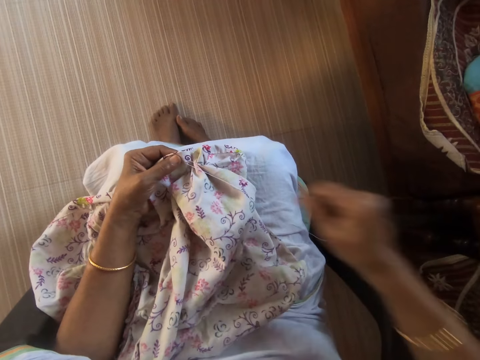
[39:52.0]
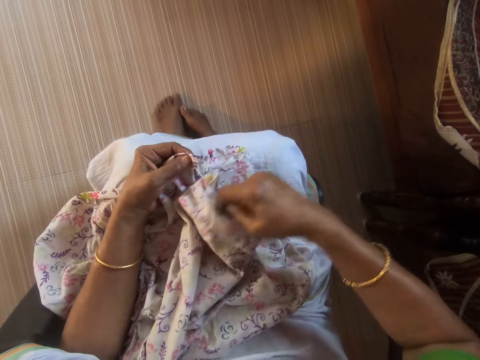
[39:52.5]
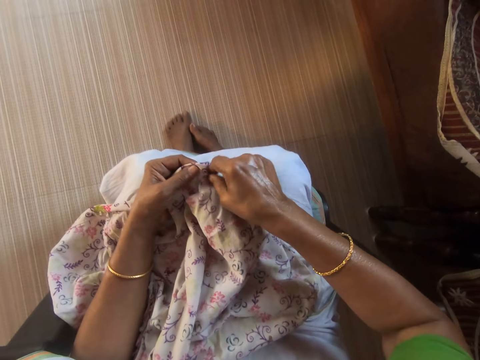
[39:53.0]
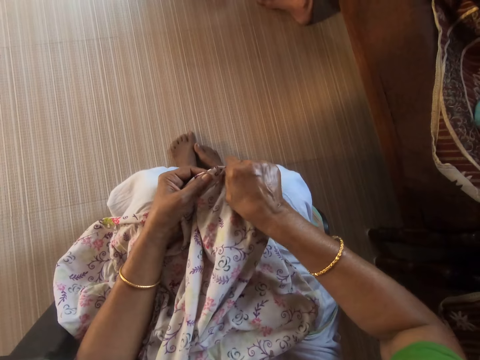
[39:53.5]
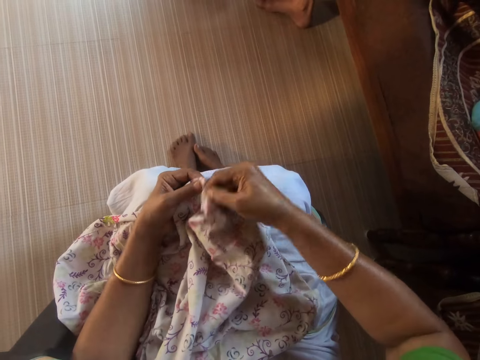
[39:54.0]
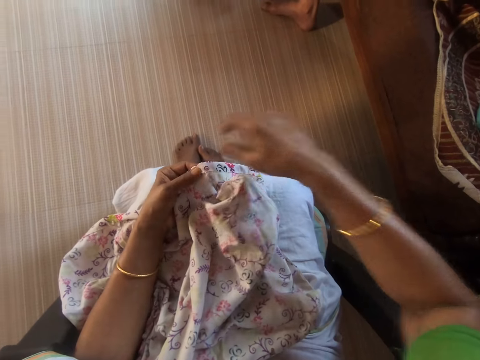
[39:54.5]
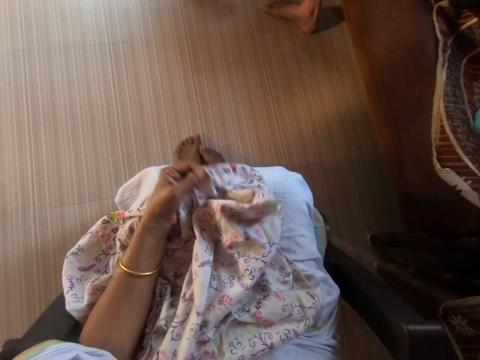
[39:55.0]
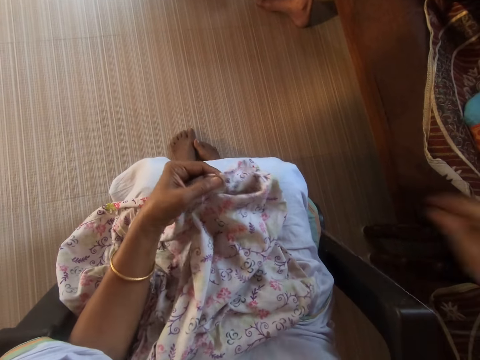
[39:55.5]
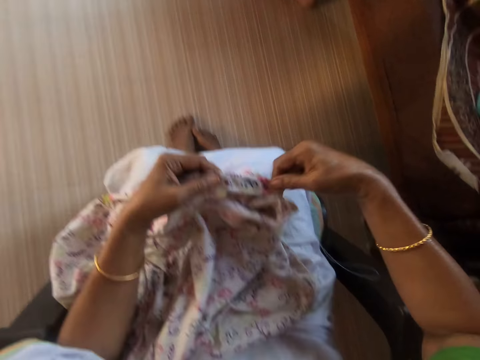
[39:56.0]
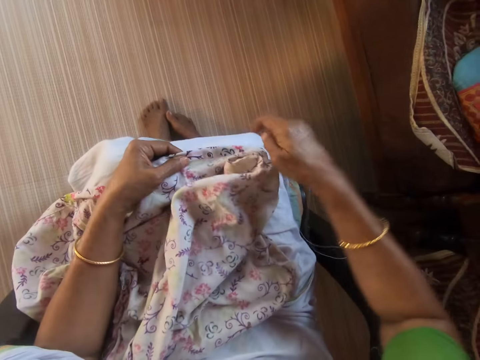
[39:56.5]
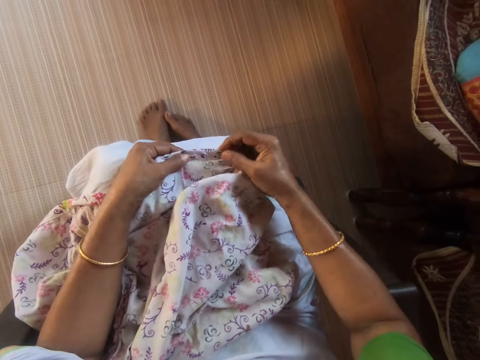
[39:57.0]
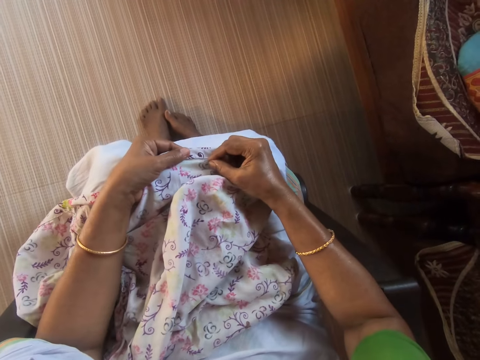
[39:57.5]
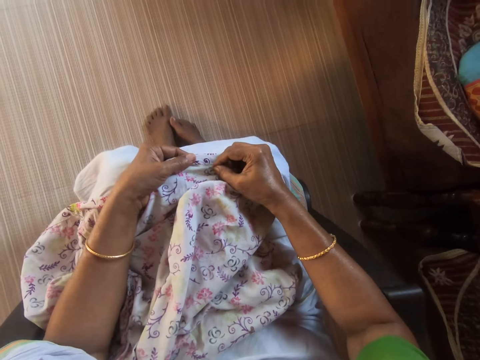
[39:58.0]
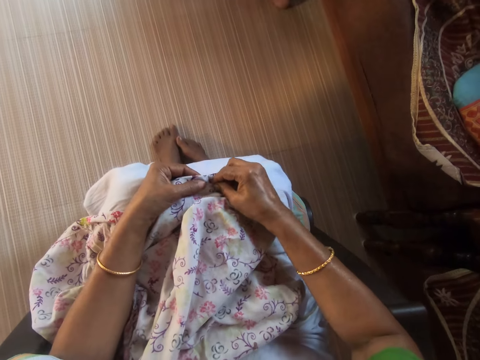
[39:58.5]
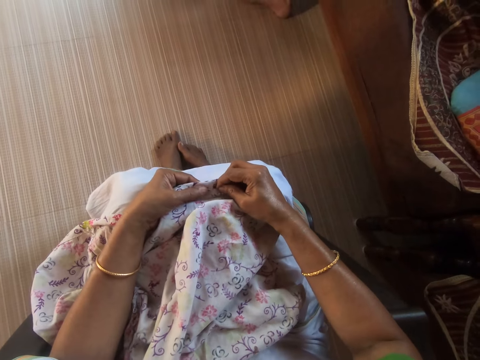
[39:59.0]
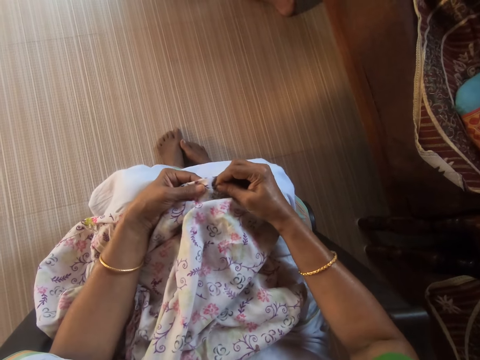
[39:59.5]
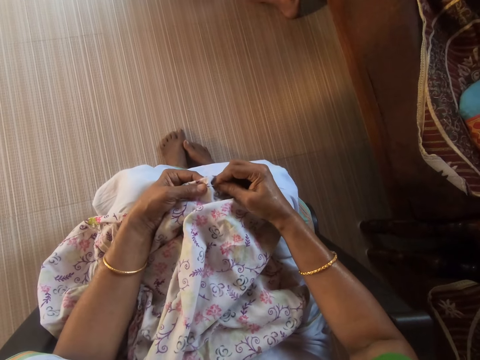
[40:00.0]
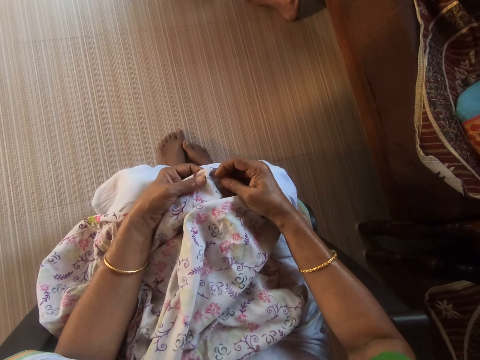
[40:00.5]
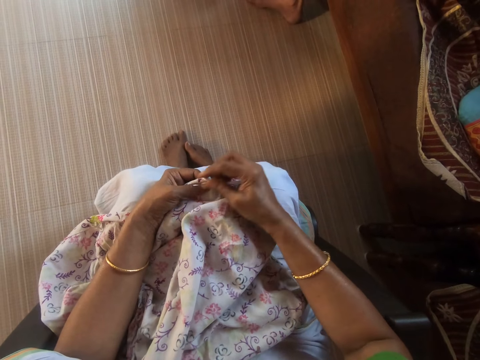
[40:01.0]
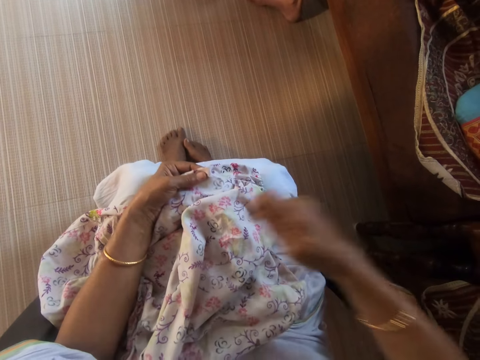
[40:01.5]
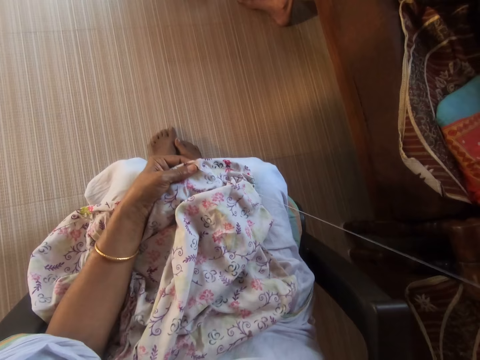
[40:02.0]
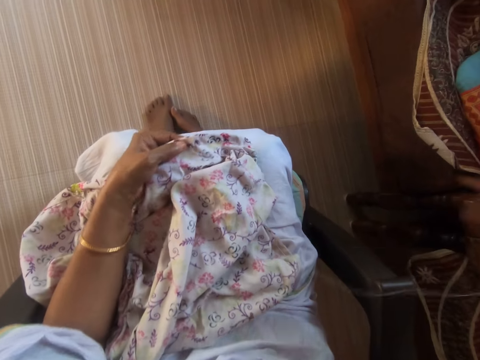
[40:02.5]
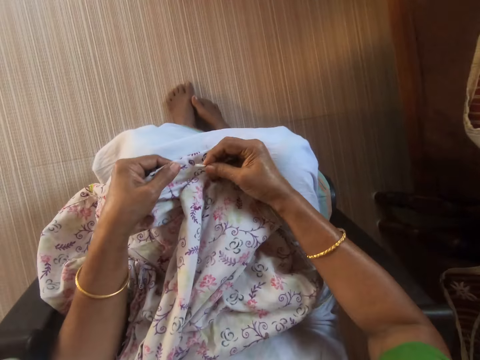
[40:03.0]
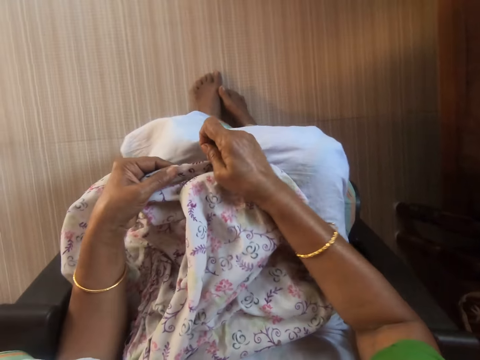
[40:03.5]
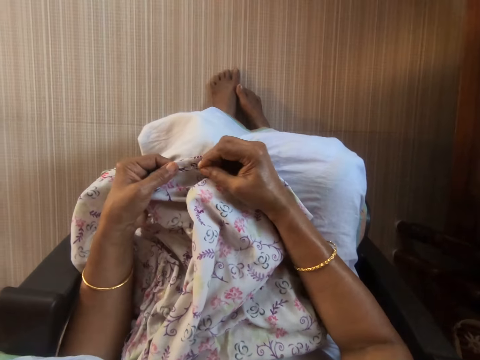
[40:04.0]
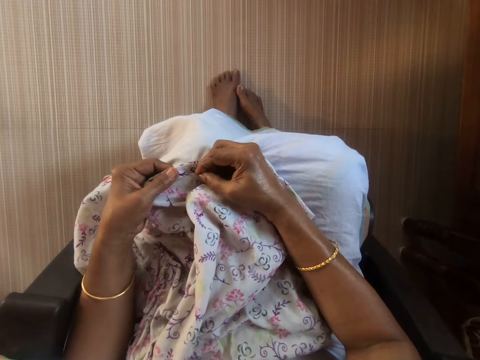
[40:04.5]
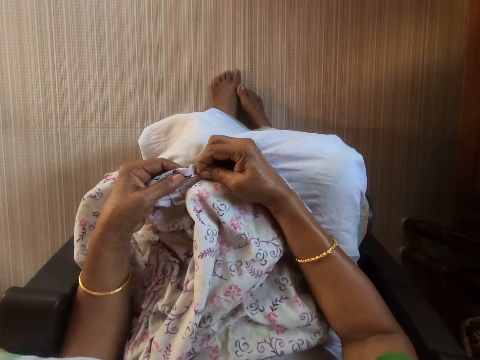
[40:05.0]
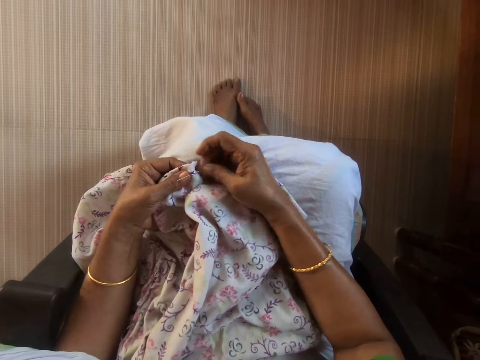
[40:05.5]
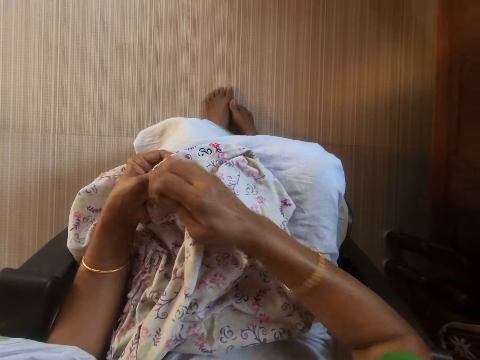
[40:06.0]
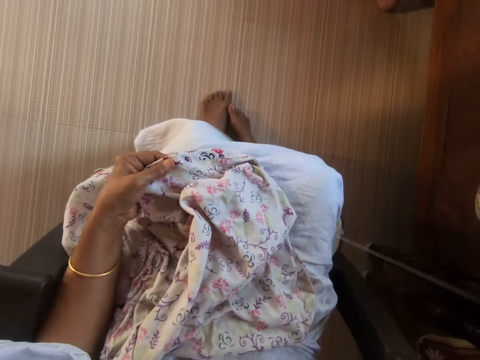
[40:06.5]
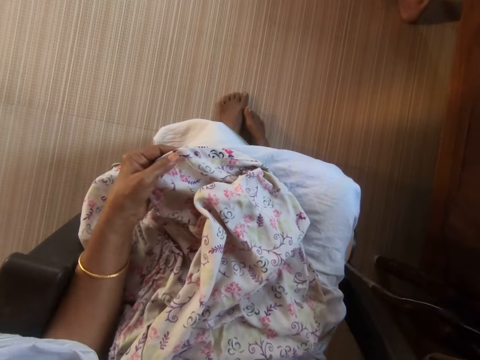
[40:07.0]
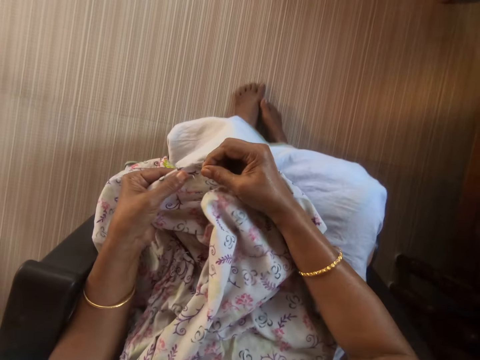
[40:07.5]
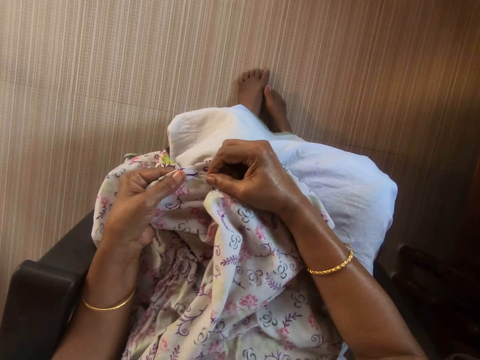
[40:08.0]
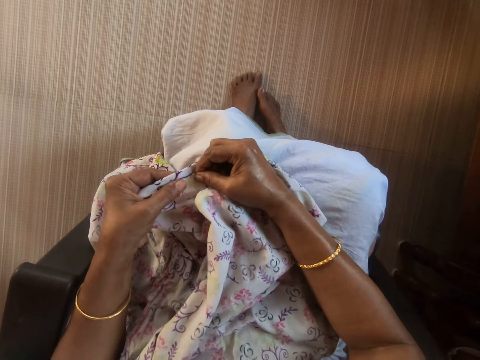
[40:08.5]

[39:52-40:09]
The camera wearer adjusts the thread in the cloth on her lap with her right hand. She pulls the needle and thread through the cloth in her left hand with her right hand. She adjusts the cloth on her lap with her hands. She sews the cloth in her left hand with the needle and thread in her right hand. She adjusts the cloth on her lap with her left hand. She places her right hand on the cloth on her lap. She adjusts the cloth on her lap with her right hand. She sews the cloth in her left hand with the needle and thread in her right hand.

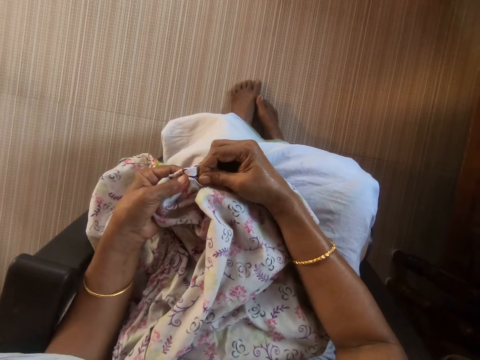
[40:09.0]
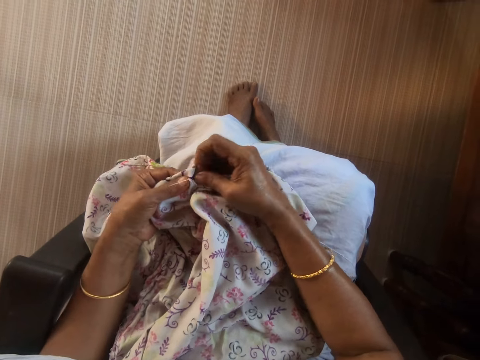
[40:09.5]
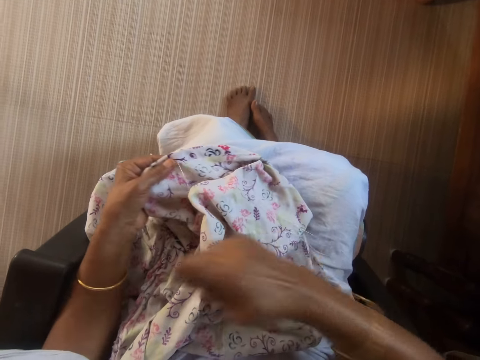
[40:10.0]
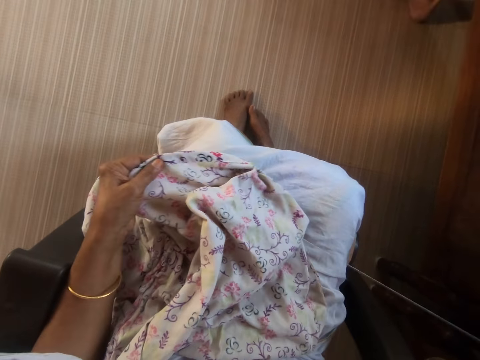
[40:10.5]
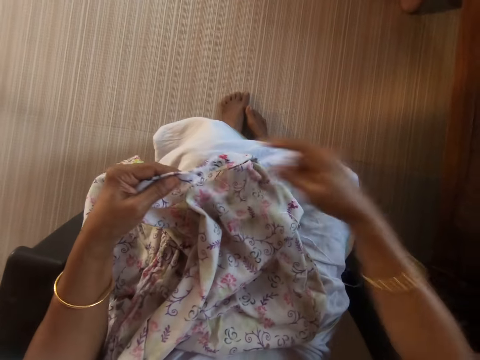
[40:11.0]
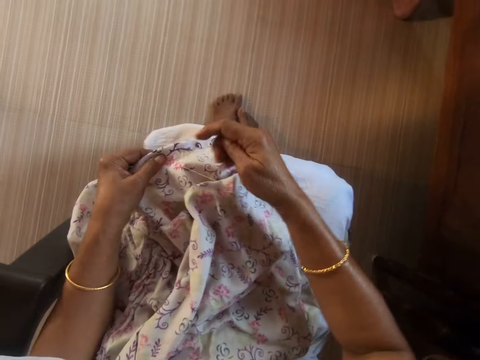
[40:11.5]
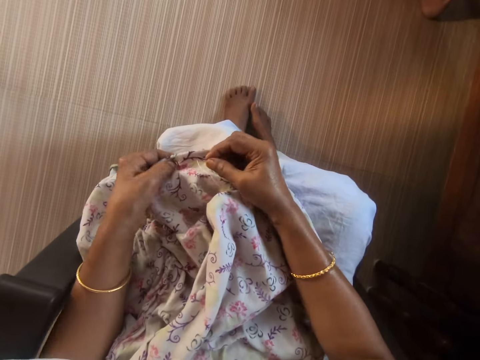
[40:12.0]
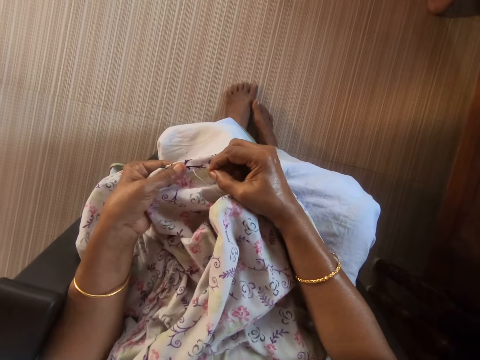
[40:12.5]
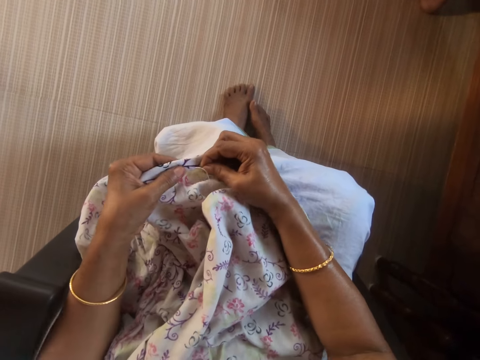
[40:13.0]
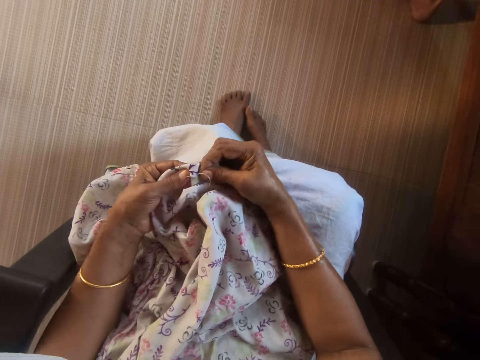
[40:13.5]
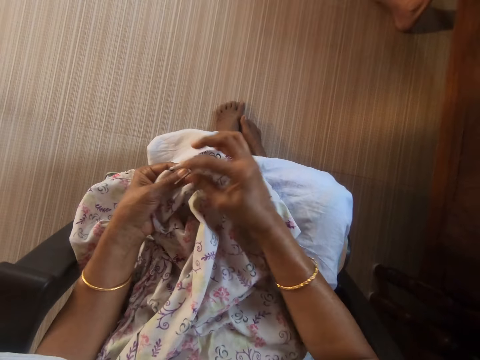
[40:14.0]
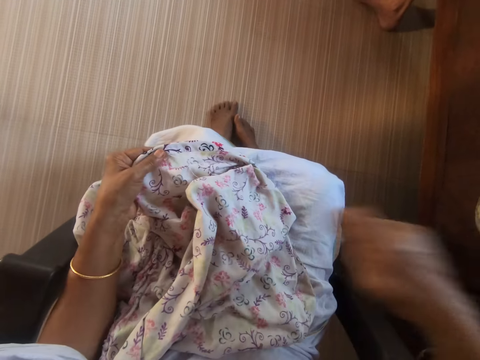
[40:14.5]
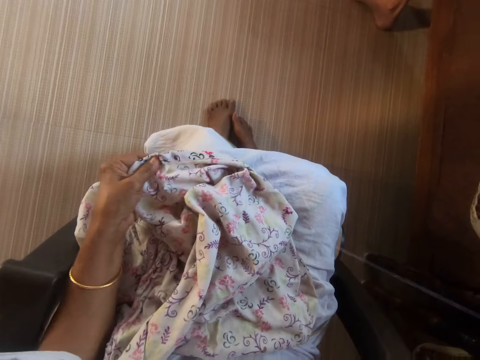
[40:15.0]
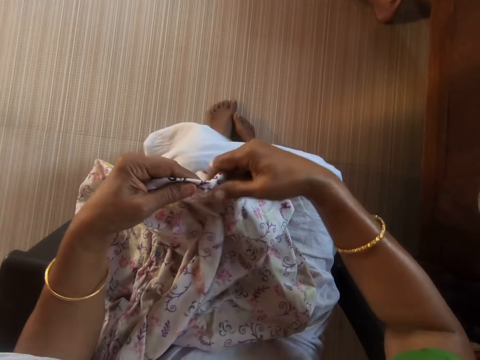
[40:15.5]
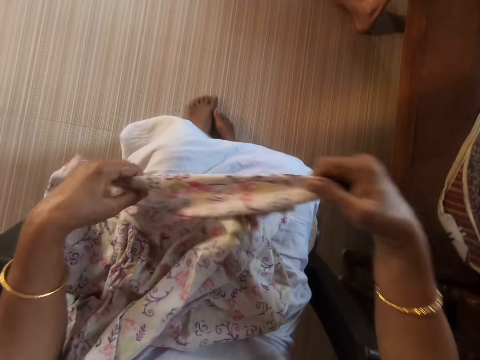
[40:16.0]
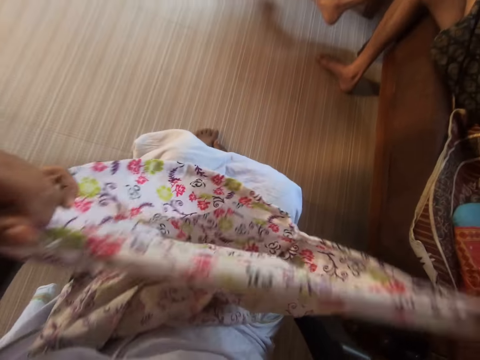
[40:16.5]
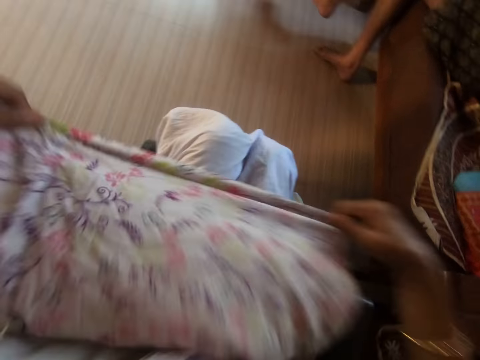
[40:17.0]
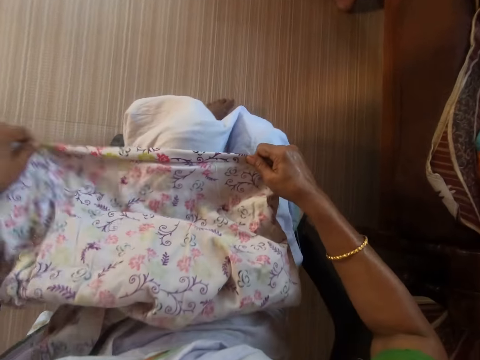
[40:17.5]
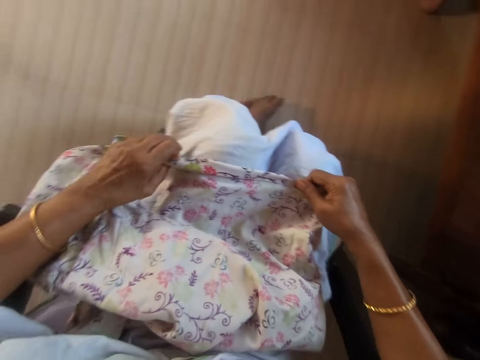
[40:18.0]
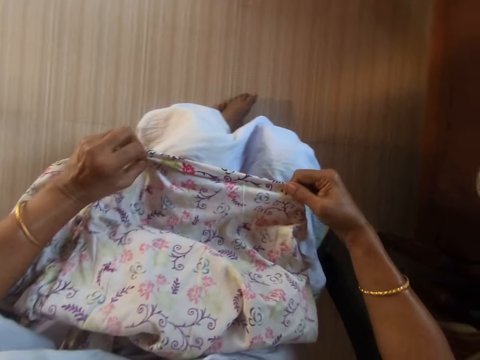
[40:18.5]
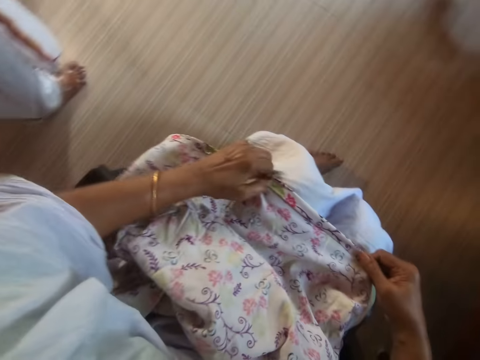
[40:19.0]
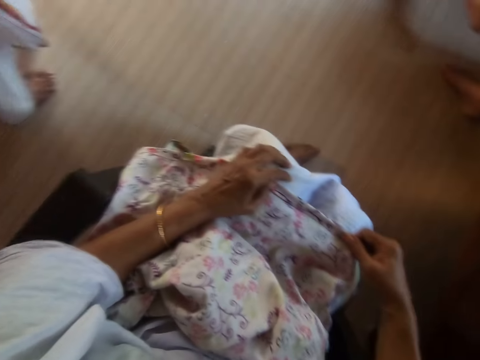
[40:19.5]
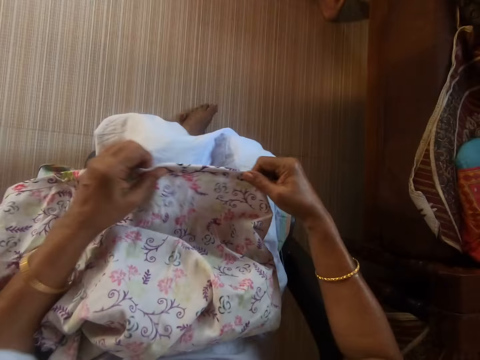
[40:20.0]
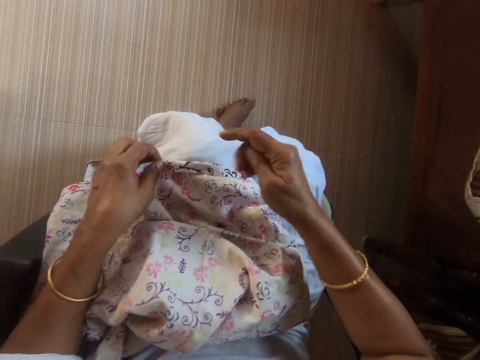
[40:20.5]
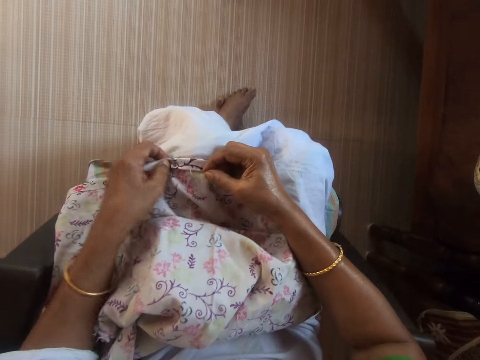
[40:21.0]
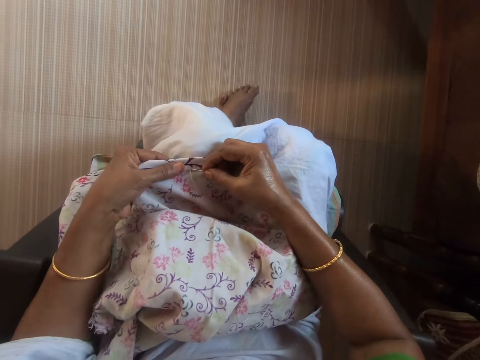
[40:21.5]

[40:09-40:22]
The camera wearer adjusts the cloth in her left hand with her right hand. She sews the cloth in her left hand with the needle and thread in her right hand. She pulls the cloth. She adjusts the cloth on her lap with her hands. She places the cloth on her lap with her hands. She adjusts the cloth on her lap with her hands. She folds the cloth. She moves the cloth on her lap with her hands.
